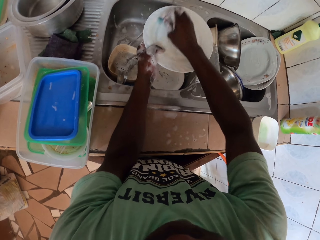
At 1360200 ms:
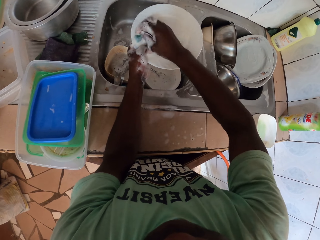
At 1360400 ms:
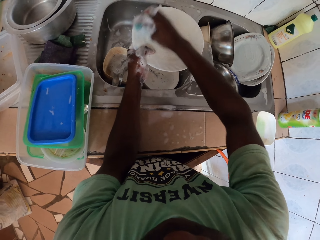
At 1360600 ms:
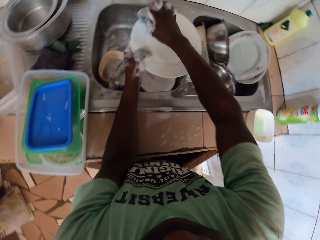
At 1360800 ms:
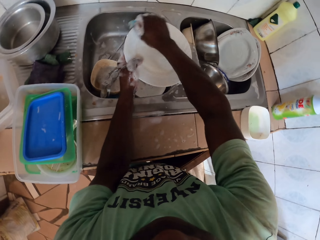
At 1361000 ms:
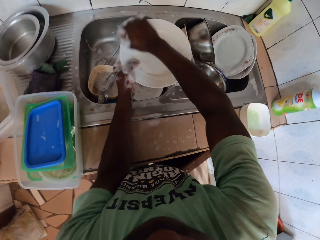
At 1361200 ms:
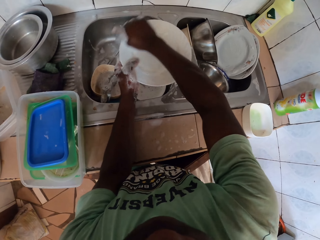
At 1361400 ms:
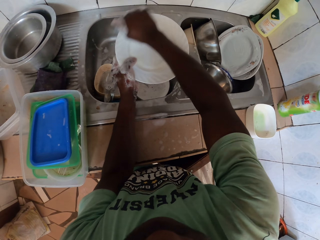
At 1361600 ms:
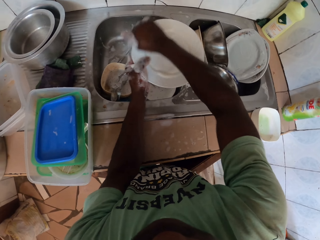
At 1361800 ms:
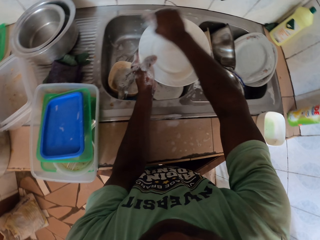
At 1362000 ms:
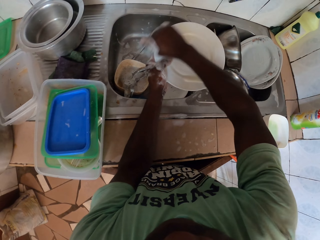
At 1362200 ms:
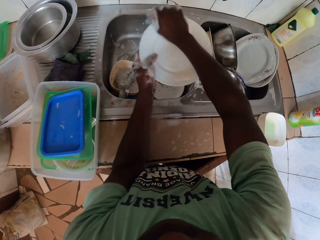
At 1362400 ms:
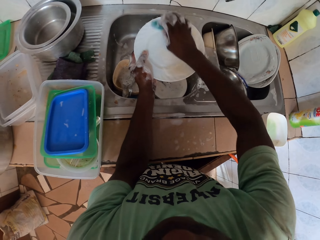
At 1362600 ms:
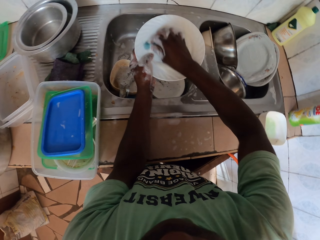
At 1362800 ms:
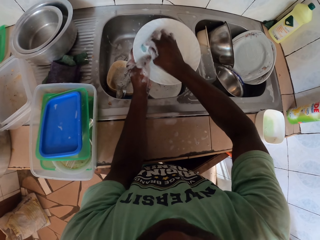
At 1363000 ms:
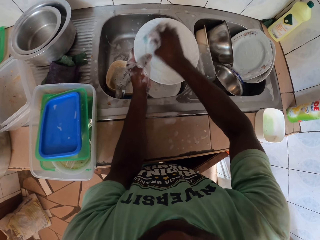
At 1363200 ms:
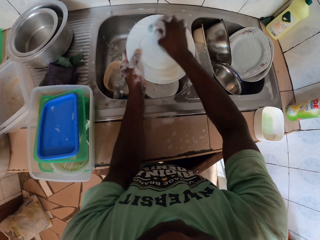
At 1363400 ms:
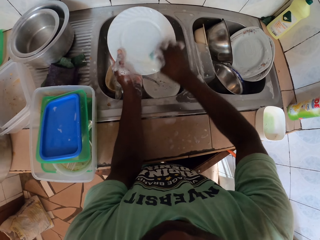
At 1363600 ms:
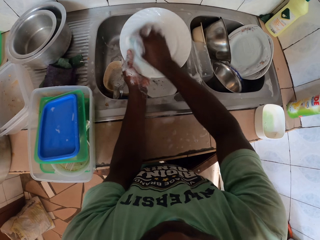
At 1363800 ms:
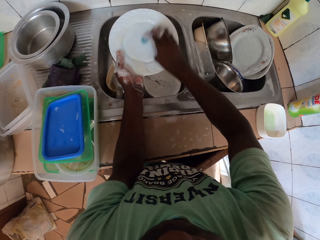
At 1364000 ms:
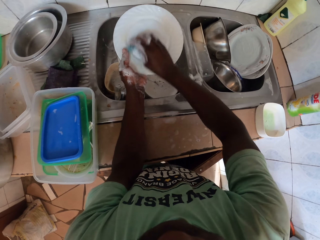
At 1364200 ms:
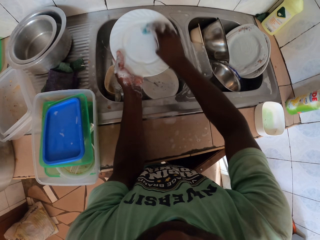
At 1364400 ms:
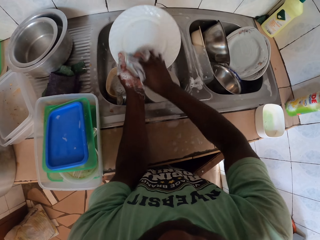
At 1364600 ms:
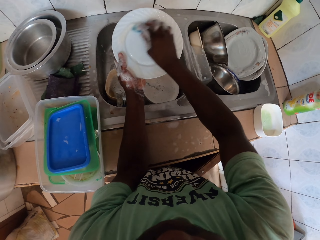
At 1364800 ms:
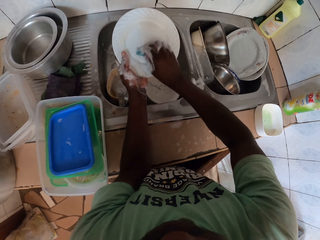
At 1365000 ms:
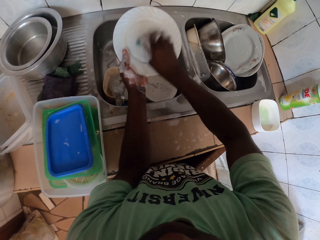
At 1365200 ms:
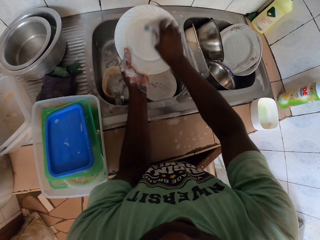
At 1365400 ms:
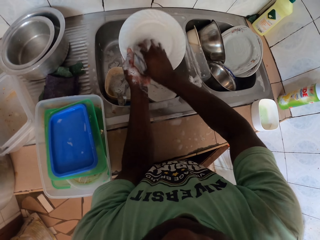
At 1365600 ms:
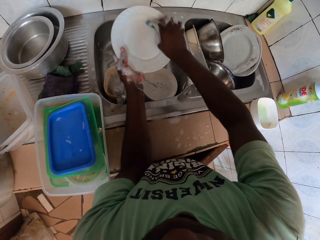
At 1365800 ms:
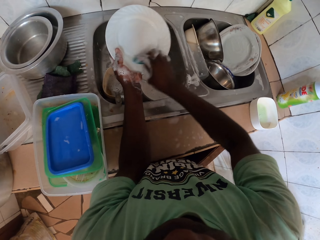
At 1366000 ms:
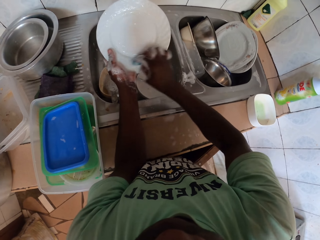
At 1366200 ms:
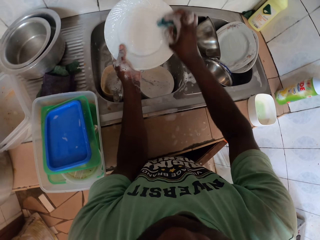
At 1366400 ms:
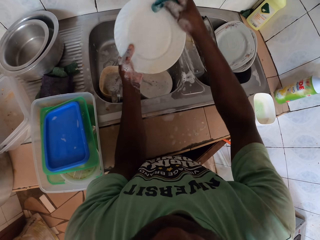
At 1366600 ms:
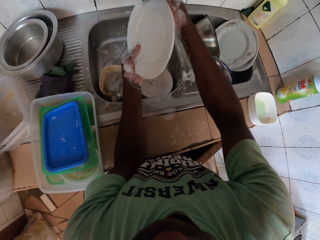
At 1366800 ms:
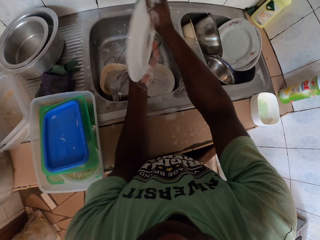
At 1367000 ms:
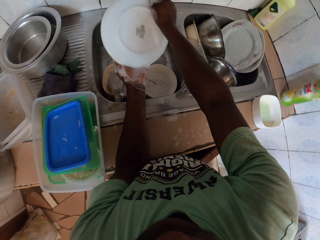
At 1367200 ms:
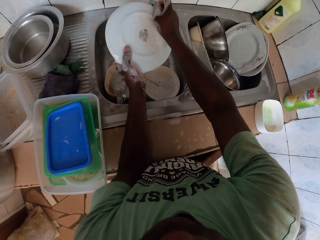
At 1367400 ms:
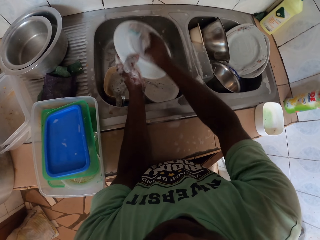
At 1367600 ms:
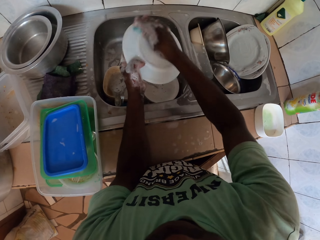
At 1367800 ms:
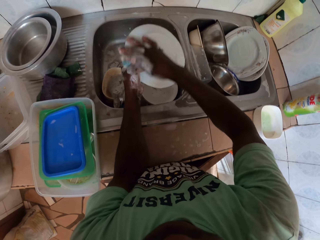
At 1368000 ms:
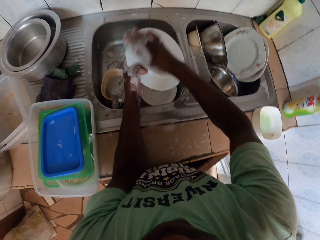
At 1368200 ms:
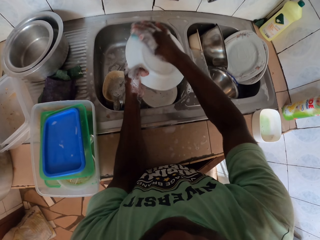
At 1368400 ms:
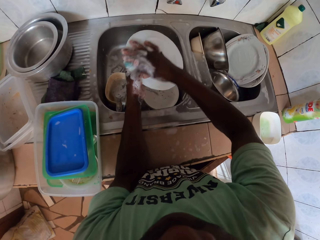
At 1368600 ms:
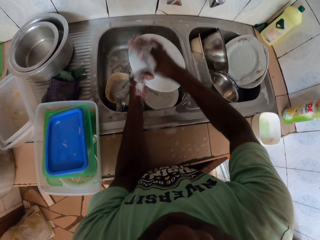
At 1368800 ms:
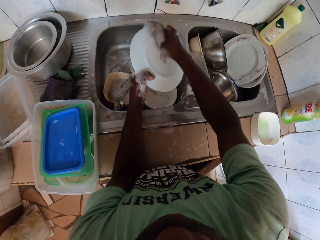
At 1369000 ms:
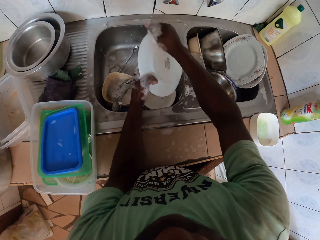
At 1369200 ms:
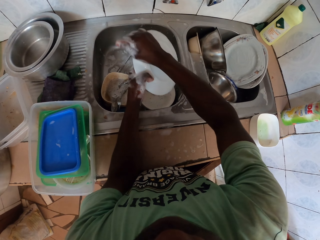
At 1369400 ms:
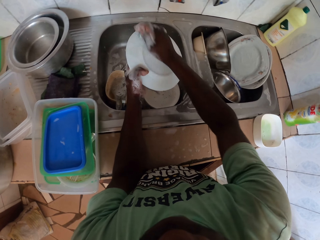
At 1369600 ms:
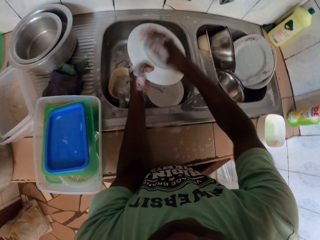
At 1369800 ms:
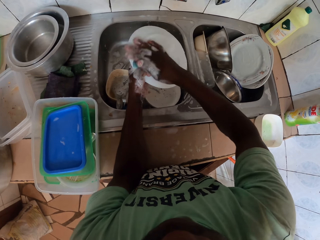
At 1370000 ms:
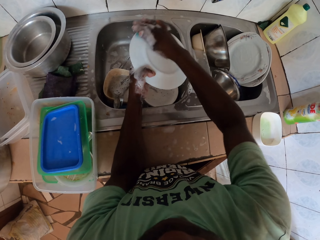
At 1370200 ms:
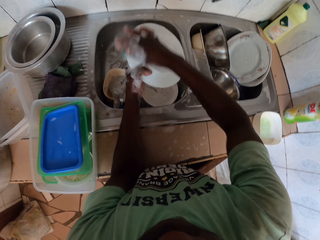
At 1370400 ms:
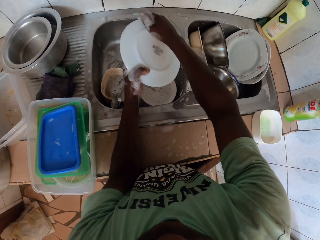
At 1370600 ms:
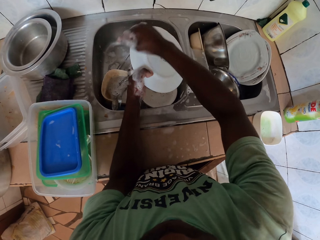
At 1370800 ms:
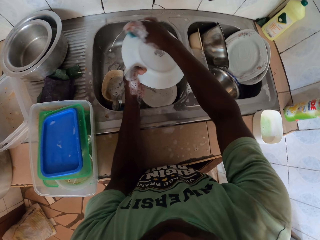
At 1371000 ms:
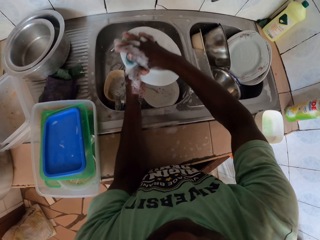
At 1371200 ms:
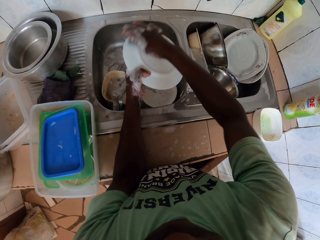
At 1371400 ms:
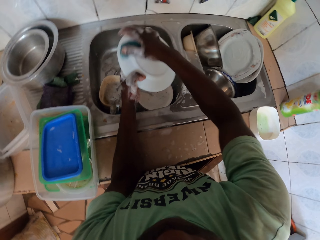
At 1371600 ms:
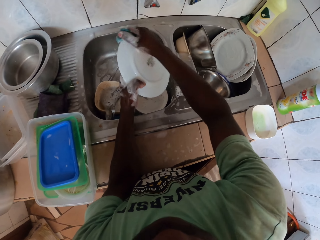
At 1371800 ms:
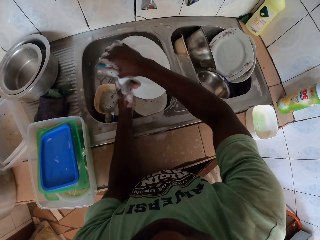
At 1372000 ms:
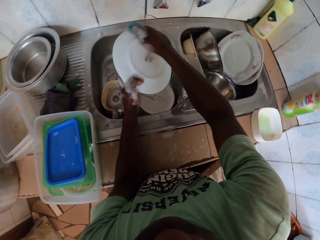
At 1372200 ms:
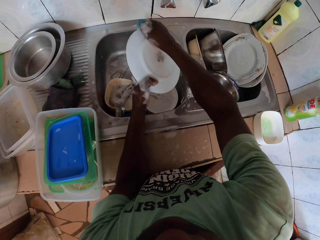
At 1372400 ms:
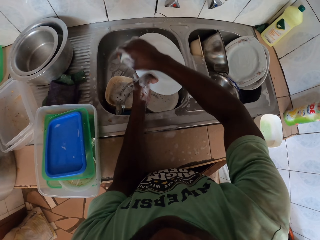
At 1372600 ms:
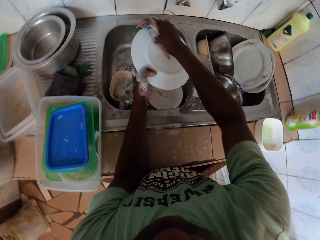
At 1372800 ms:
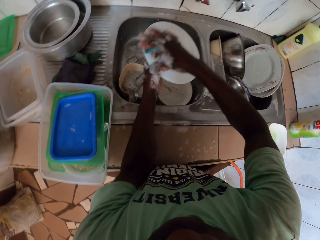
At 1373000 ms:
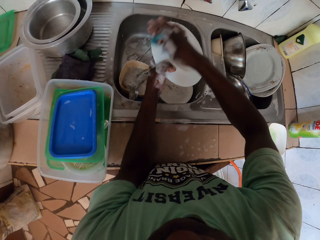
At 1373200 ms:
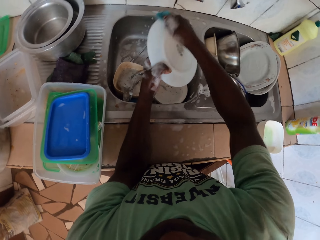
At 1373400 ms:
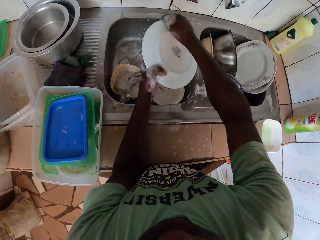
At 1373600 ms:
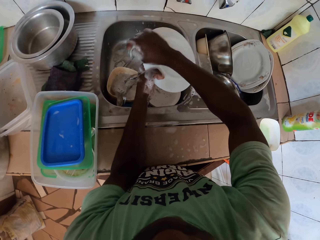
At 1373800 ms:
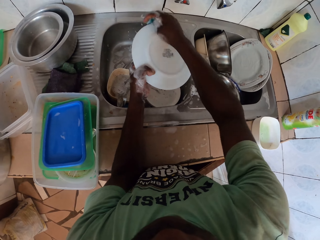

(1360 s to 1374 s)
The camera wearer washes a plate. They wash the plate.

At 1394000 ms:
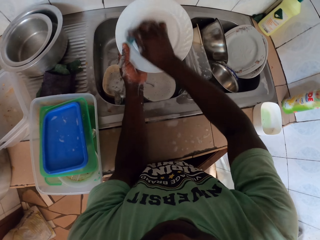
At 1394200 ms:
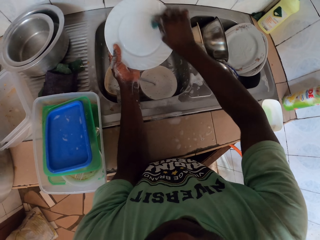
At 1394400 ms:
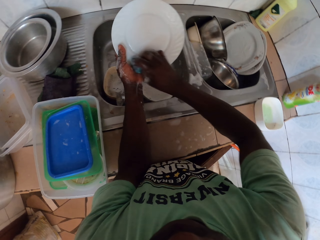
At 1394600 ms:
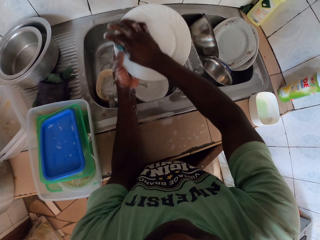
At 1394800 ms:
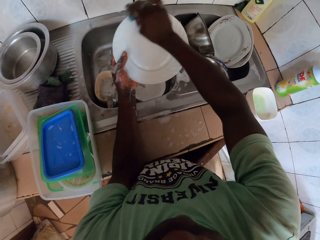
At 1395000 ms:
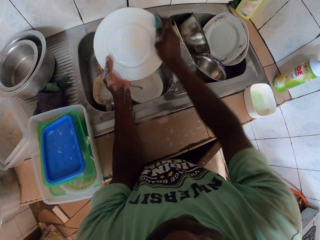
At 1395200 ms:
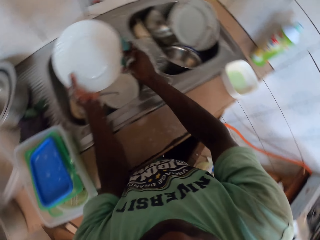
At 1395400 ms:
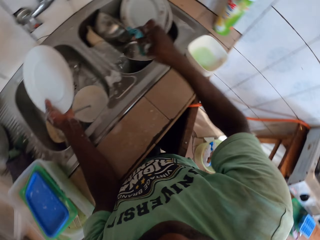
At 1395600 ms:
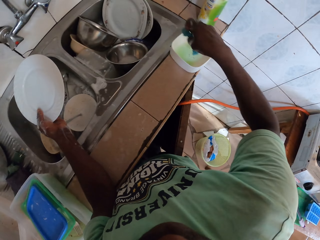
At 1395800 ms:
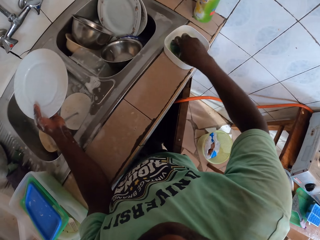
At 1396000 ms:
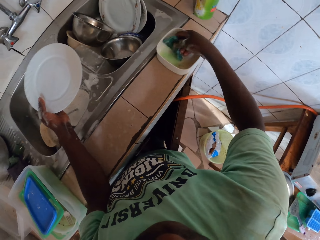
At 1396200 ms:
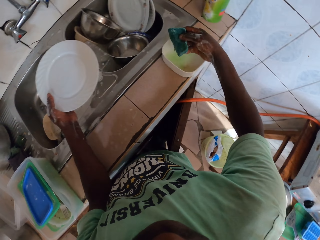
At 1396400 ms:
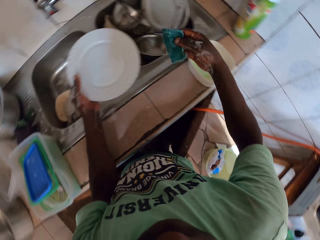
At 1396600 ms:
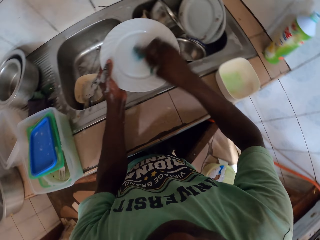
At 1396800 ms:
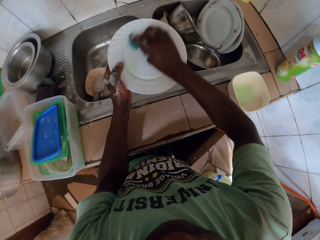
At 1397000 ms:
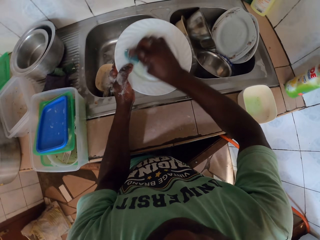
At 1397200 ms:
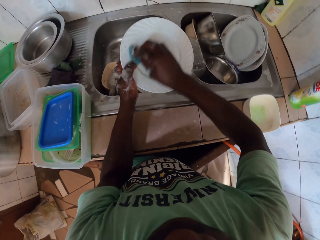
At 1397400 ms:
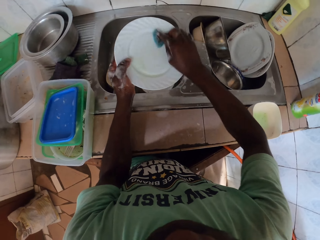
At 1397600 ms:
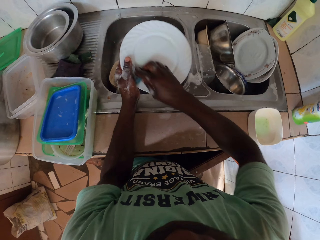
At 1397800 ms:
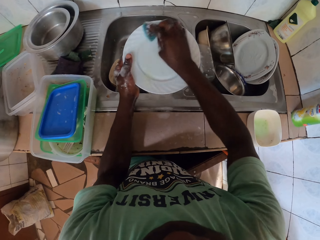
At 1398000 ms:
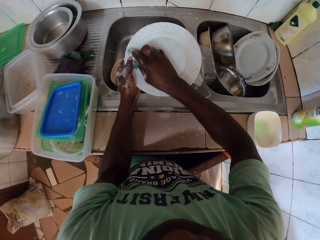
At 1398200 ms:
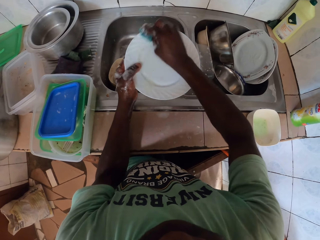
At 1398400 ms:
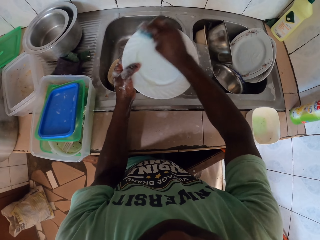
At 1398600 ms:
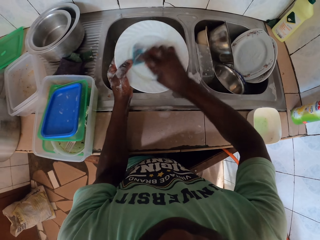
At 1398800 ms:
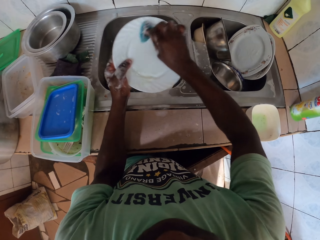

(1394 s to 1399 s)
The camera wearer dips a sponge in the soap dish. They wash a plate.

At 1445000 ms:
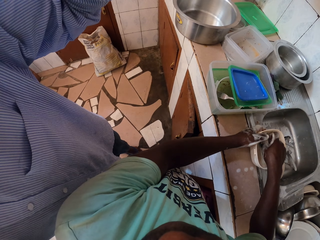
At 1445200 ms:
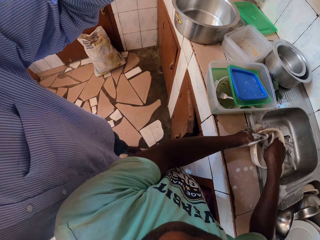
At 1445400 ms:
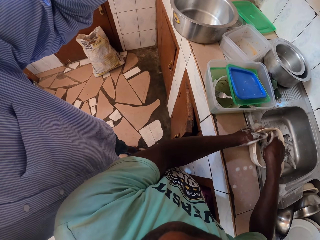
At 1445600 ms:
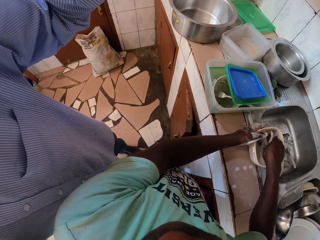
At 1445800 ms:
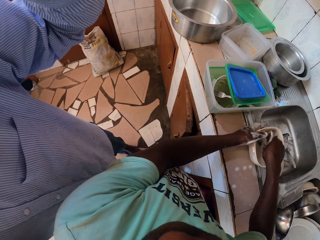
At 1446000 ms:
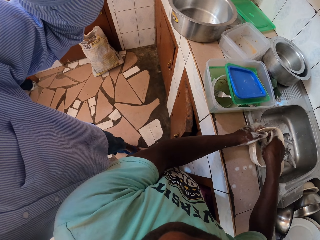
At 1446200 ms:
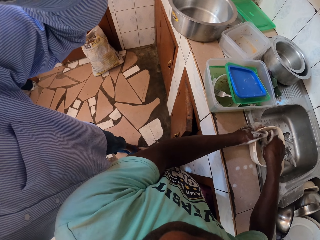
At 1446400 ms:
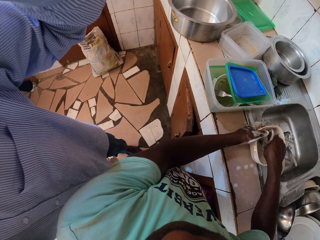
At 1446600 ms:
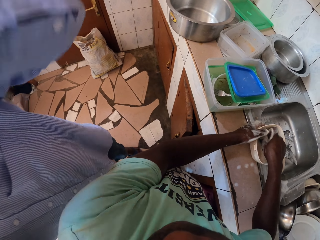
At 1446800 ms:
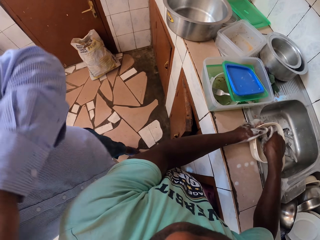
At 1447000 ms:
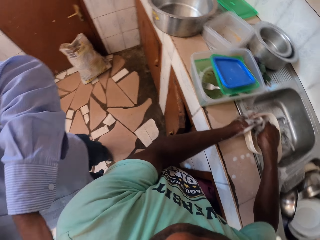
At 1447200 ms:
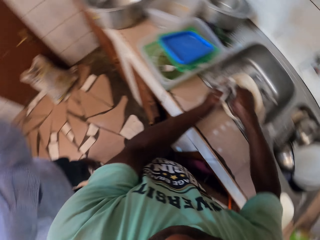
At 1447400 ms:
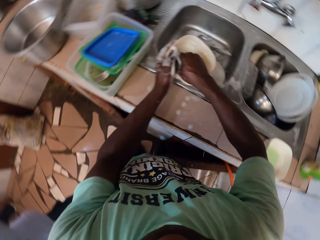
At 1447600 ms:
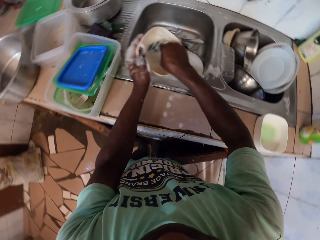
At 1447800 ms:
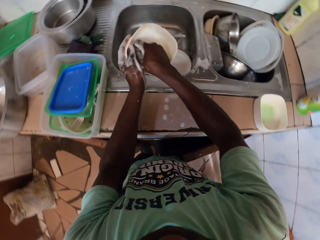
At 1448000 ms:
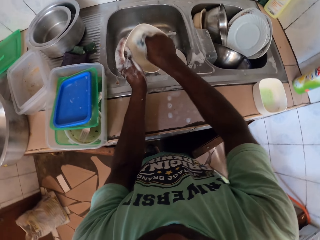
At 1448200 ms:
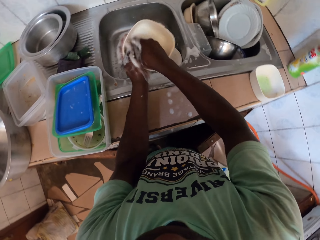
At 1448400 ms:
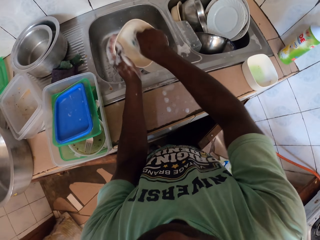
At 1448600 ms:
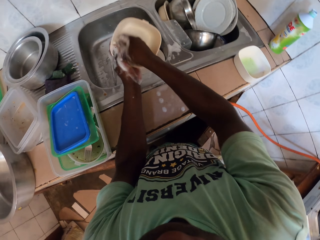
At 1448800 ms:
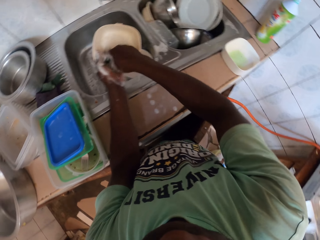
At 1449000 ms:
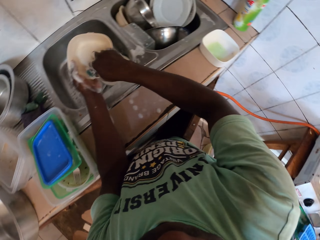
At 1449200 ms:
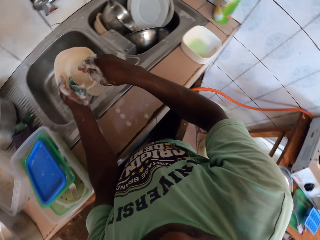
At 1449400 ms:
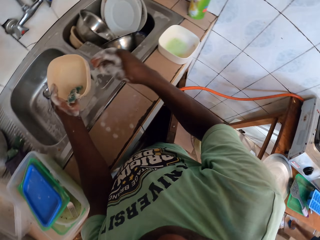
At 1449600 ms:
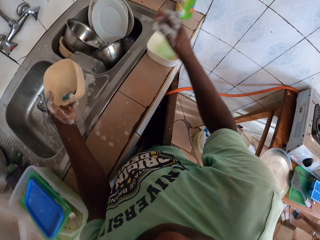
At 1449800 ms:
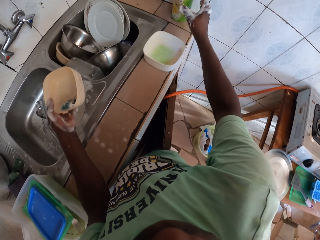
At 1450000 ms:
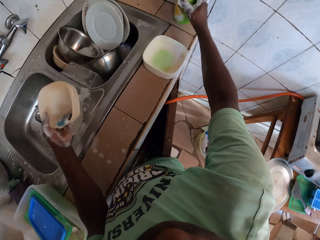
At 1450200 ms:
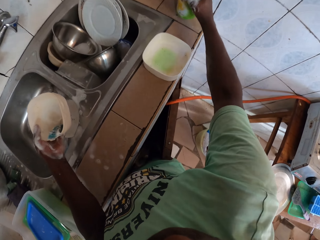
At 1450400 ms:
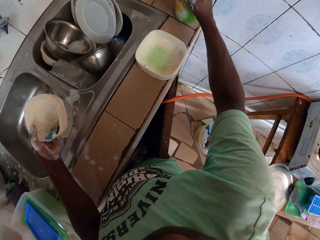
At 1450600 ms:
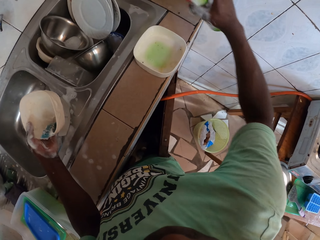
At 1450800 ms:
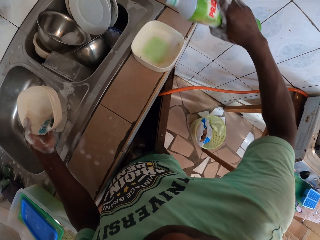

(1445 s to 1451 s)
The camera wearer looks around the kitchen area. They wash a bowl. They pick up a soap bottle.
